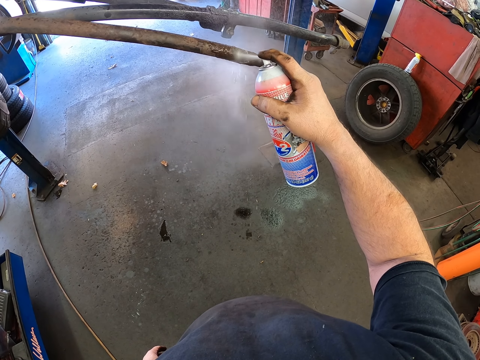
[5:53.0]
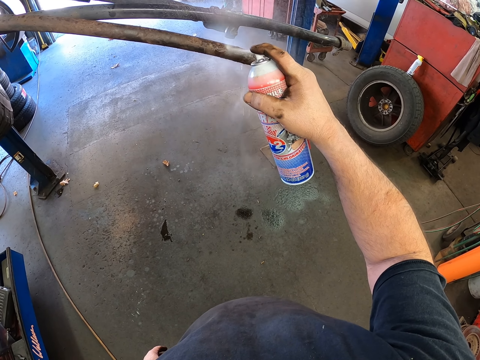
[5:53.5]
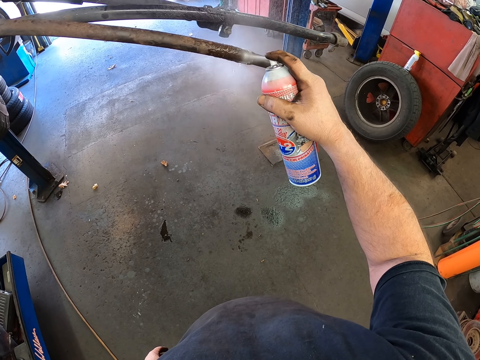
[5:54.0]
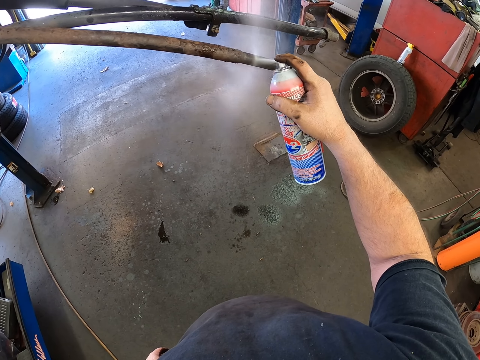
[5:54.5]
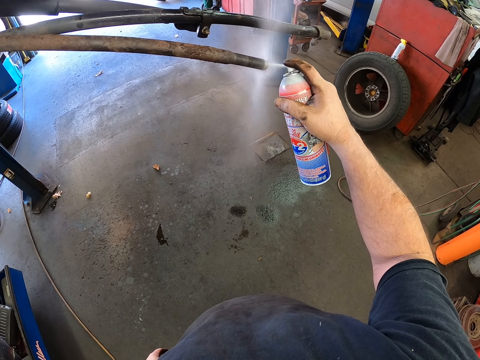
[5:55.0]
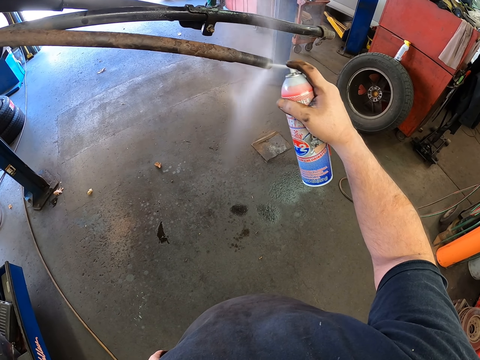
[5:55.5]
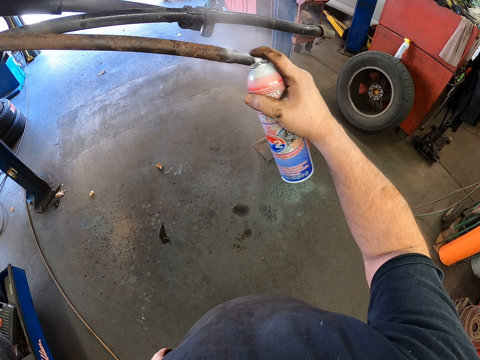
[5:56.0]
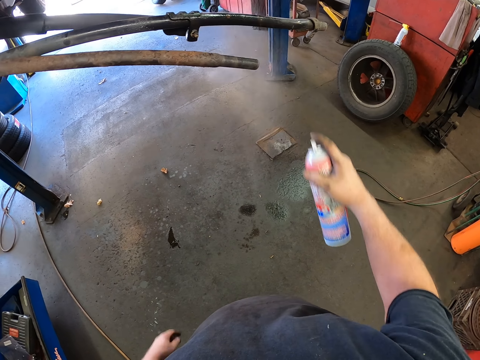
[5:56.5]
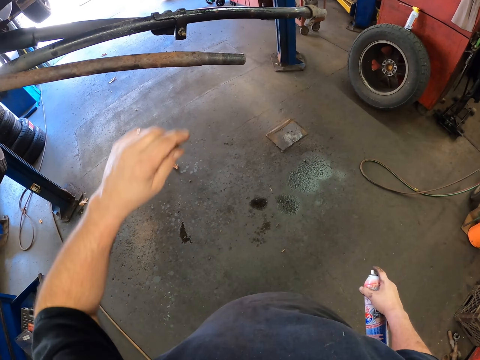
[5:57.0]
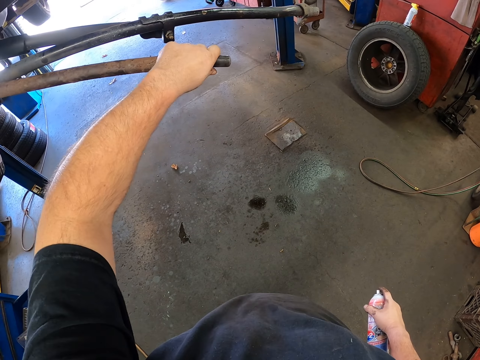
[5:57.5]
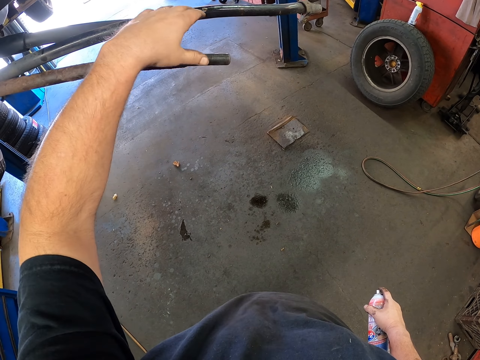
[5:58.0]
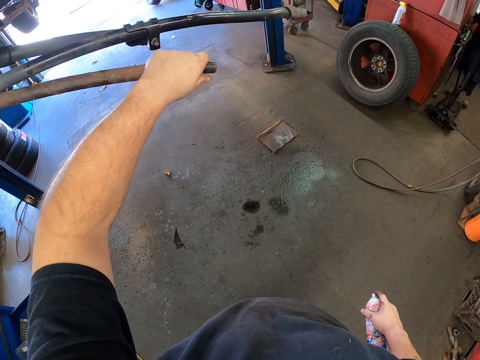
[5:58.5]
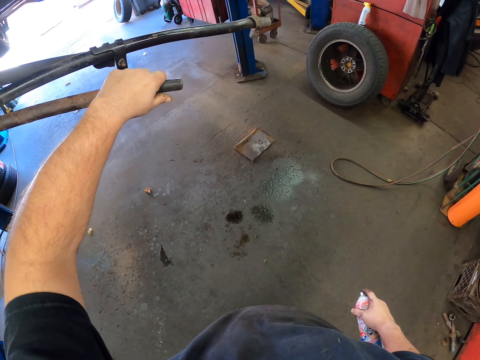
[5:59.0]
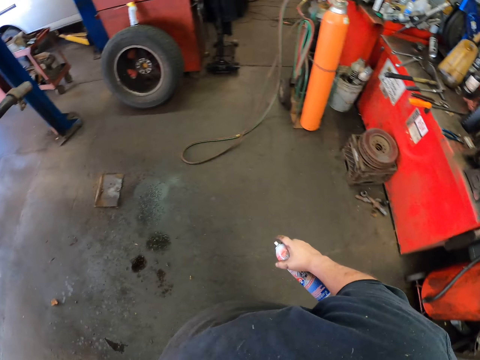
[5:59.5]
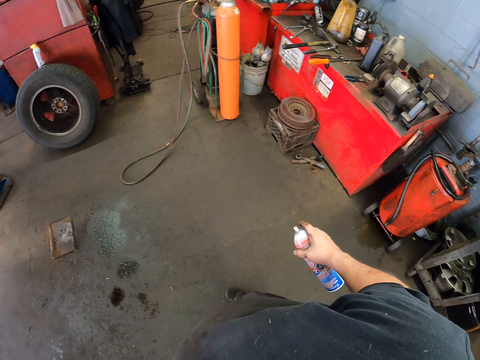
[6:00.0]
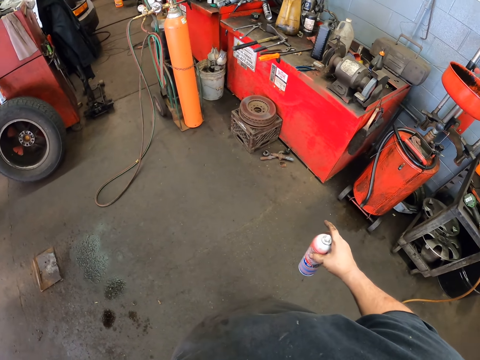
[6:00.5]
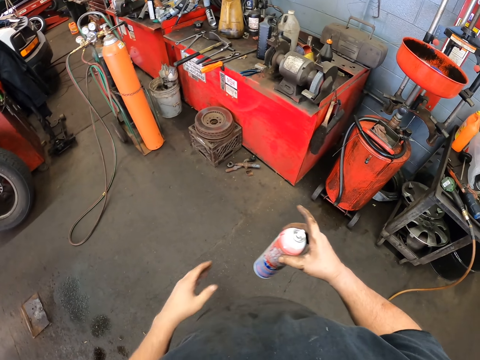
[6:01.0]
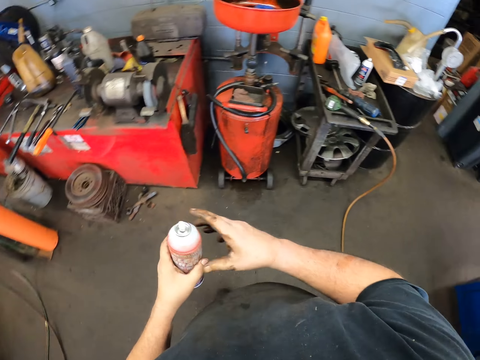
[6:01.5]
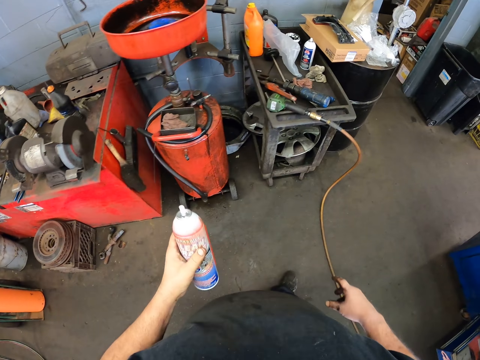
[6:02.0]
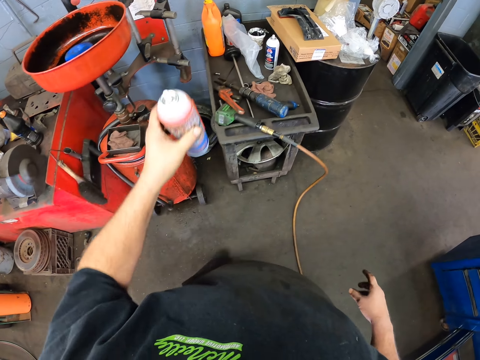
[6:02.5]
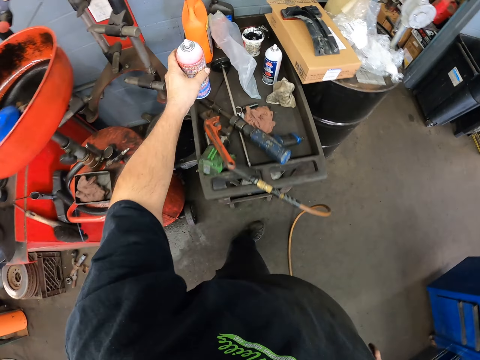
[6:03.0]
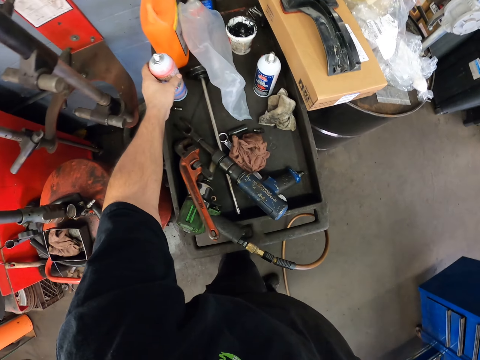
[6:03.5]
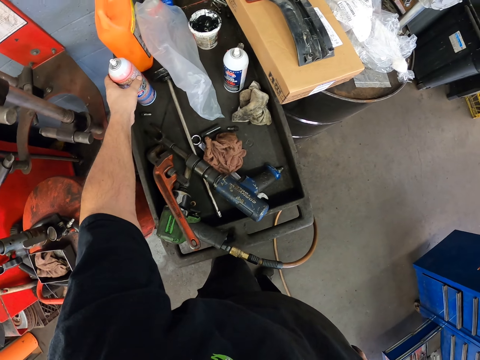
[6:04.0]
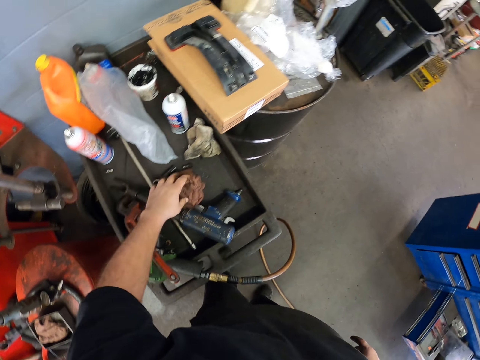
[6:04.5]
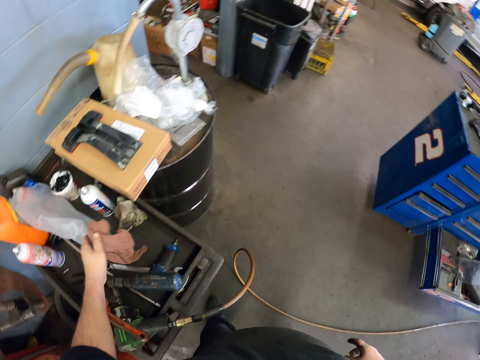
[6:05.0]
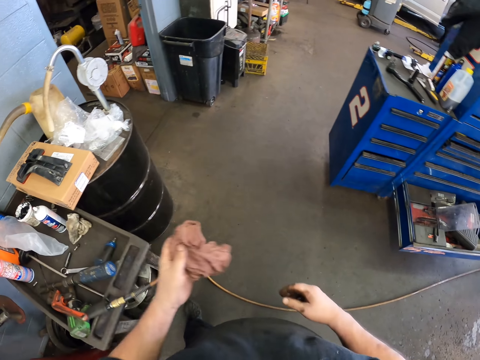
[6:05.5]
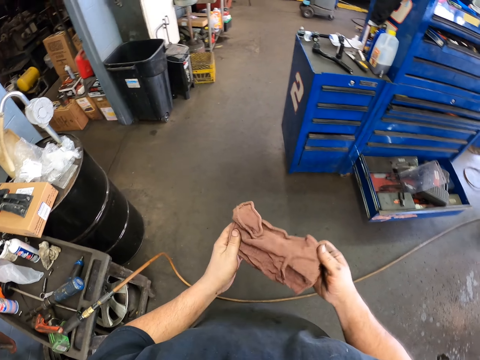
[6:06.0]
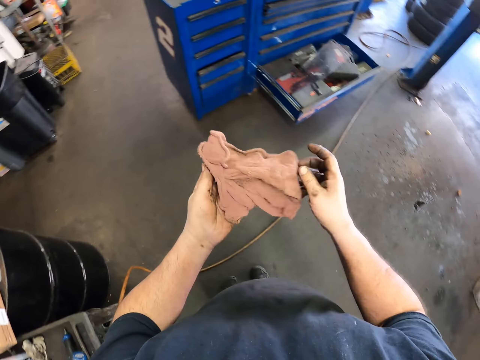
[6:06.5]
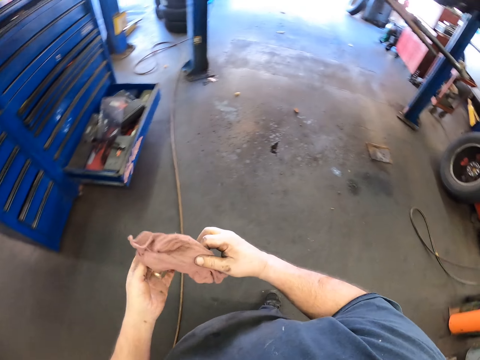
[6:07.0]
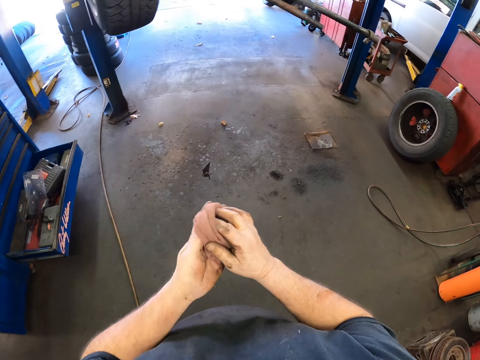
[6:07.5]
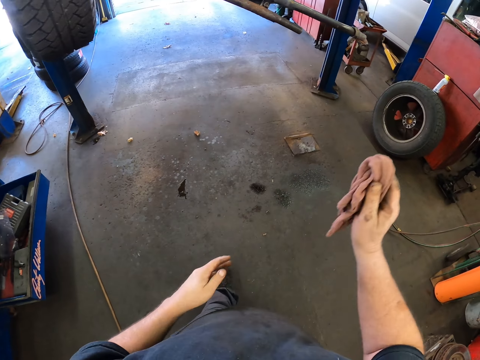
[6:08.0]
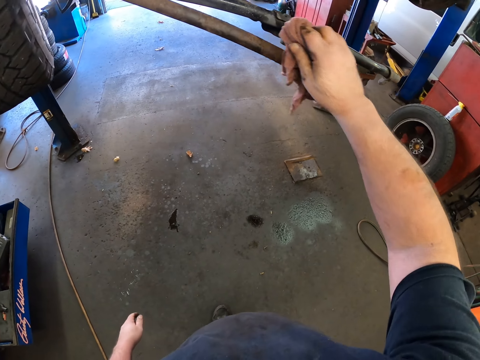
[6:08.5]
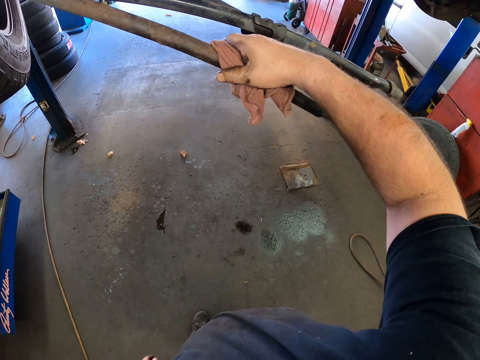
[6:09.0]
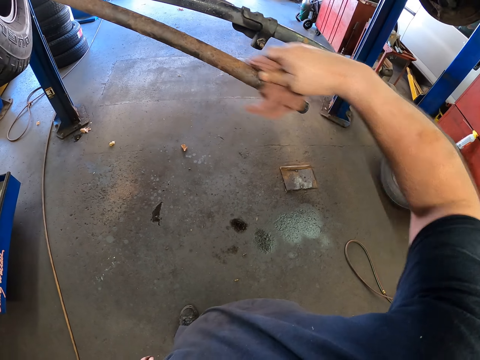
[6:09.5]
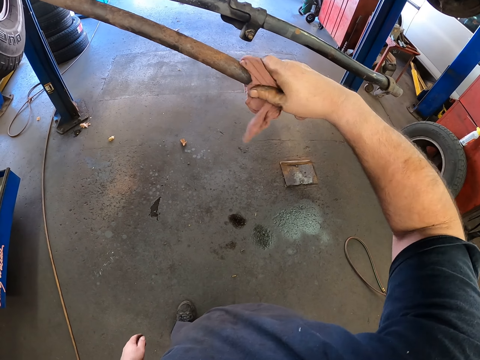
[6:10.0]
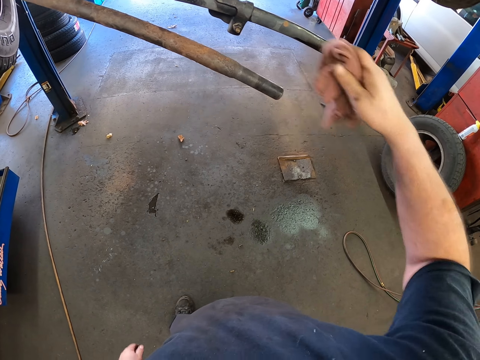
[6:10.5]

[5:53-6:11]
The camera wearer touches the metal. They touch the metal again. They look around. They pass the spray bottle to the left hand. They walk around. They step forward. They put the spray bottle on the table. They pick up the piece of cloth. They hold the piece of cloth. They pass the piece of cloth to the right hand. They wipe the metal with the piece of cloth.

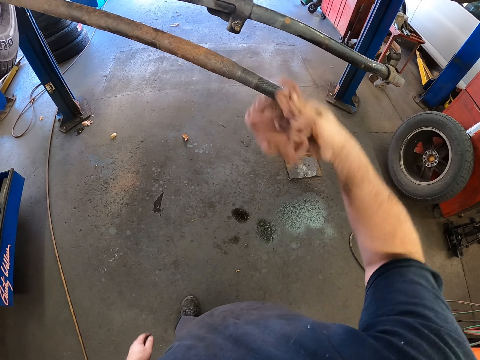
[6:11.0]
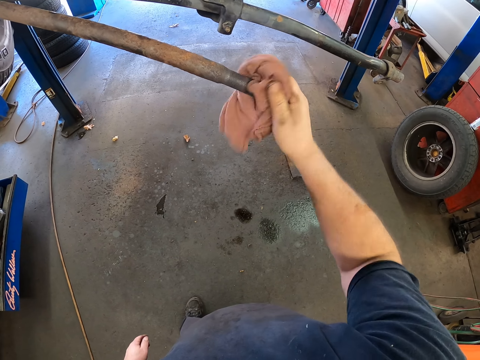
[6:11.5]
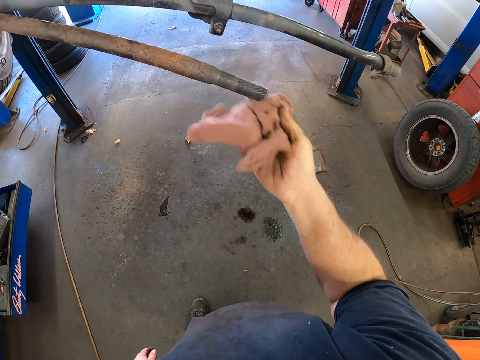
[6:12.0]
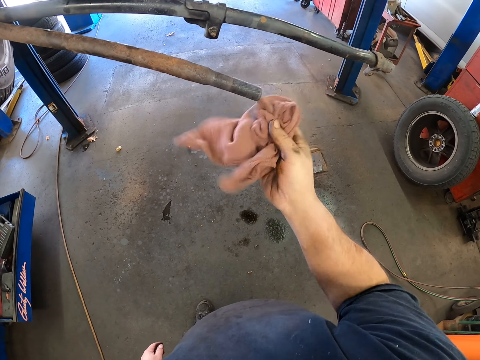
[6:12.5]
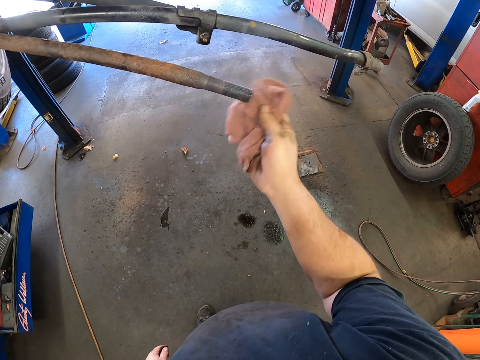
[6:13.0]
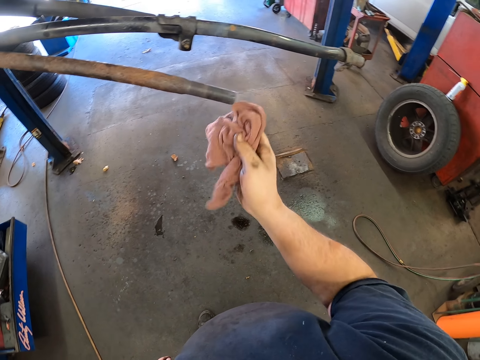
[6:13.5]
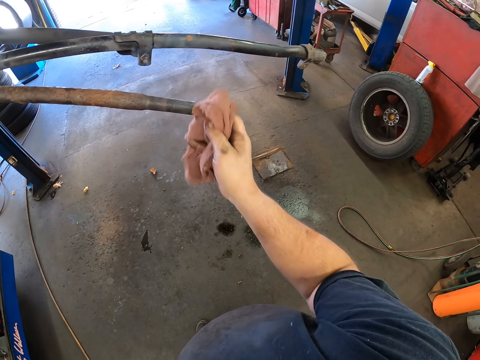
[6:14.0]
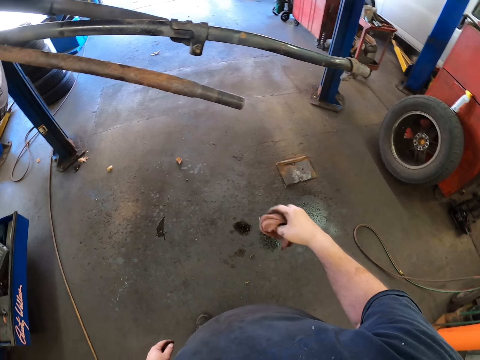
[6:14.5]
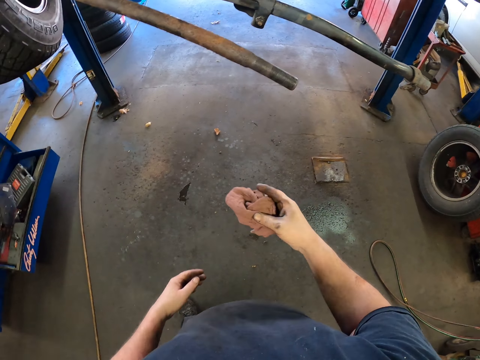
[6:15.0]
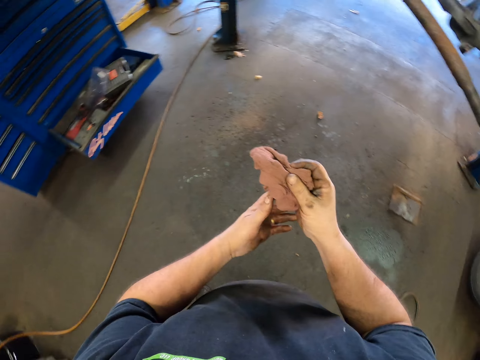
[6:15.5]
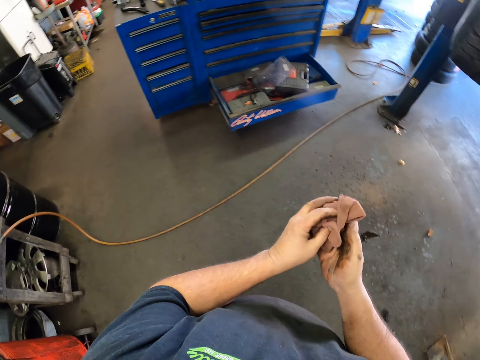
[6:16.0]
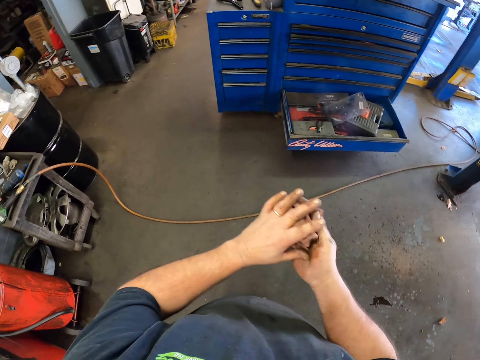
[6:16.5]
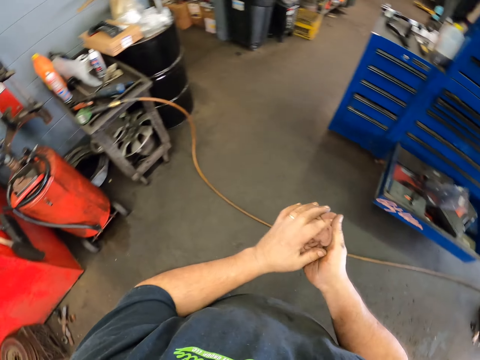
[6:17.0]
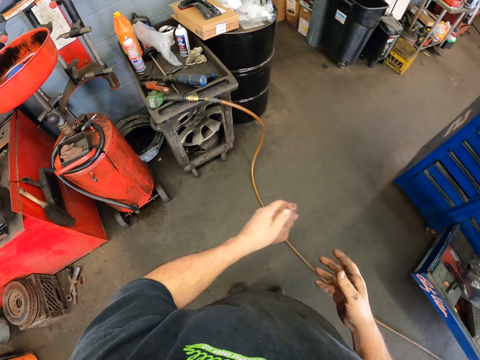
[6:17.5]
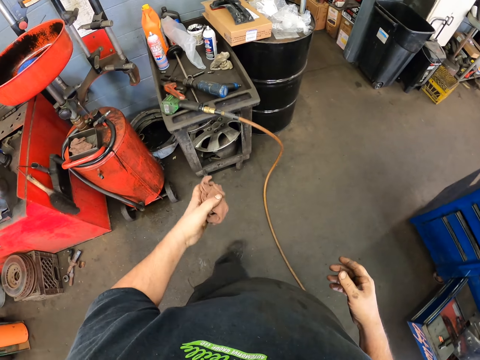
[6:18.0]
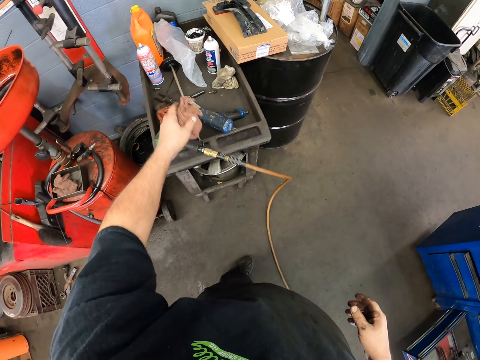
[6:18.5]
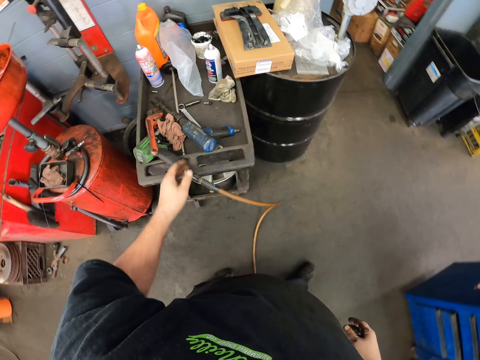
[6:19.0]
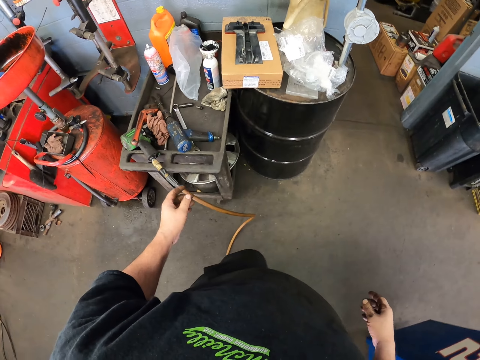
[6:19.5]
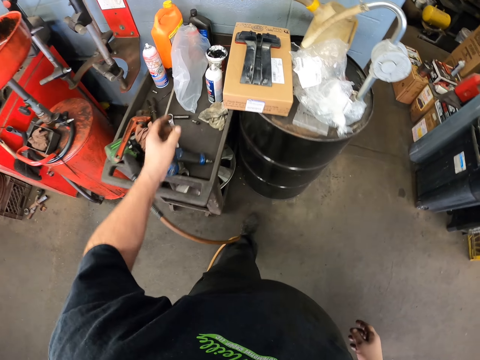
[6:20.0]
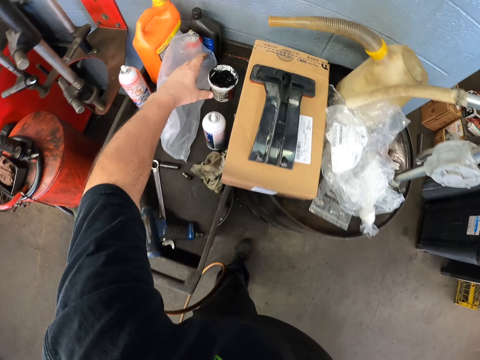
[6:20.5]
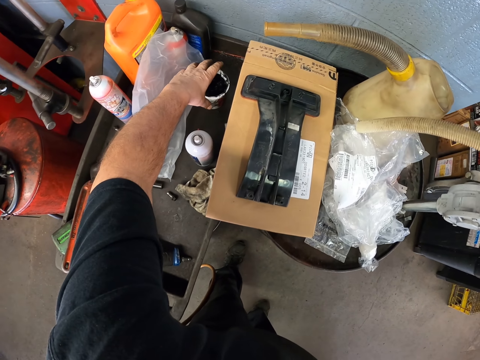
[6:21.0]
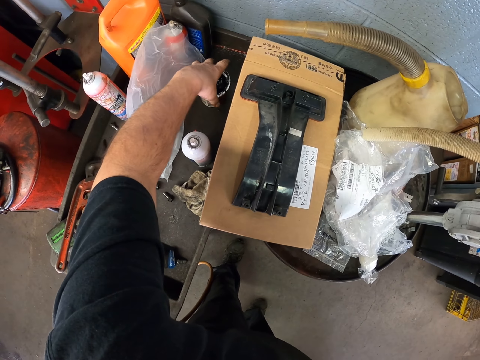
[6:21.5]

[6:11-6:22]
The camera wearer touches the piece of cloth. They pass the piece of cloth to the left hand. They step forward. They put the piece of cloth on the table. They move the leg. They pick up the container.
